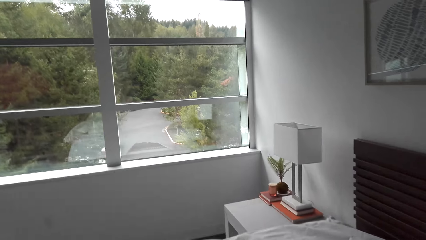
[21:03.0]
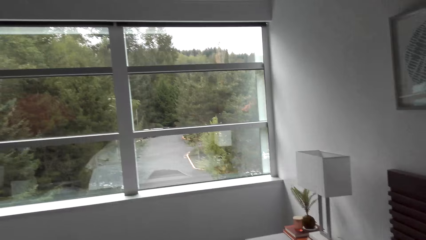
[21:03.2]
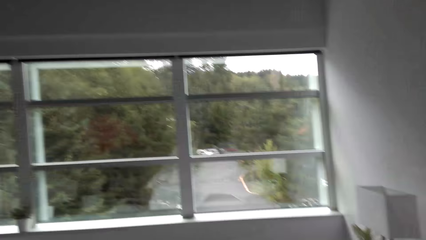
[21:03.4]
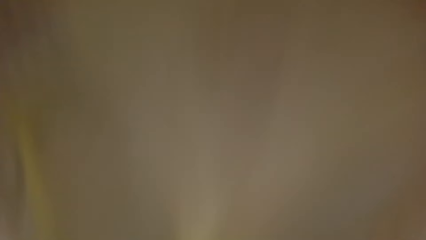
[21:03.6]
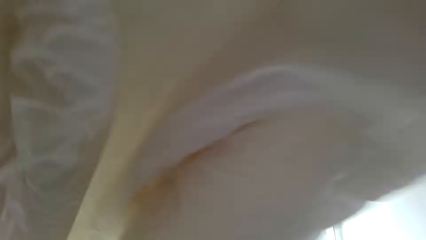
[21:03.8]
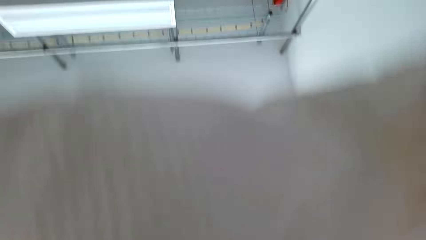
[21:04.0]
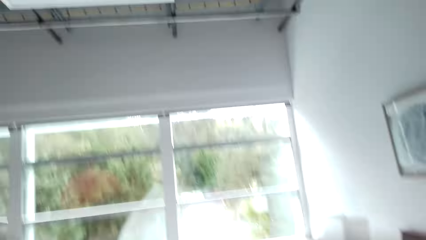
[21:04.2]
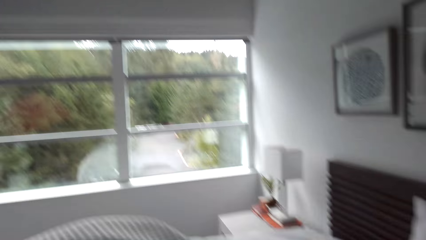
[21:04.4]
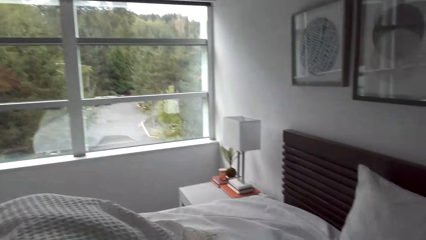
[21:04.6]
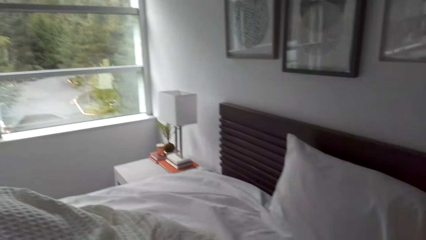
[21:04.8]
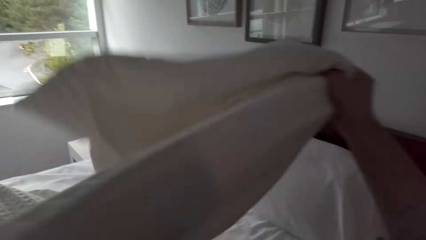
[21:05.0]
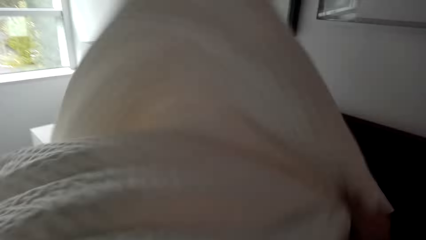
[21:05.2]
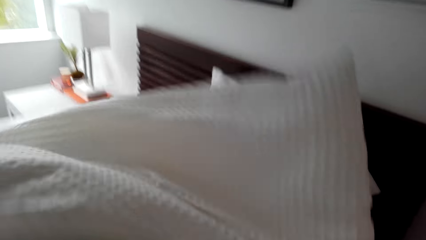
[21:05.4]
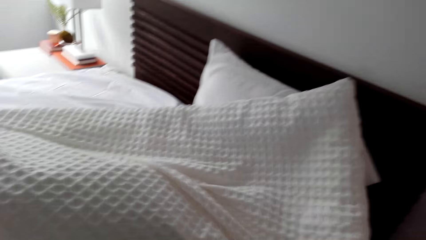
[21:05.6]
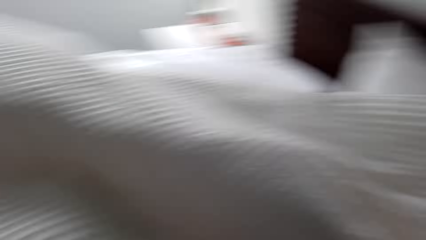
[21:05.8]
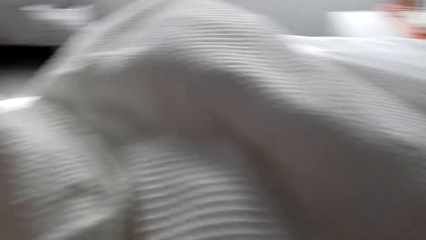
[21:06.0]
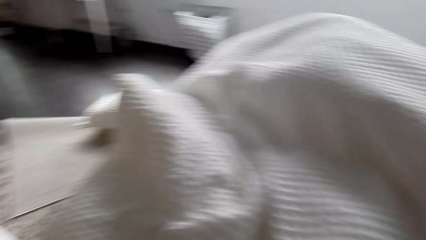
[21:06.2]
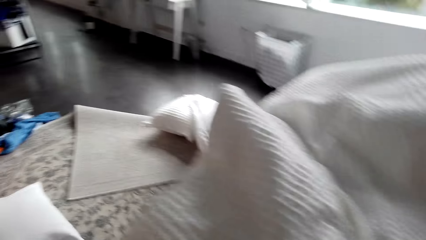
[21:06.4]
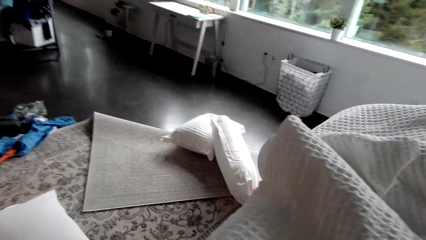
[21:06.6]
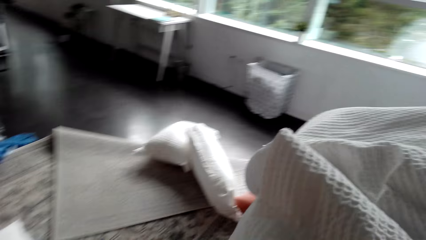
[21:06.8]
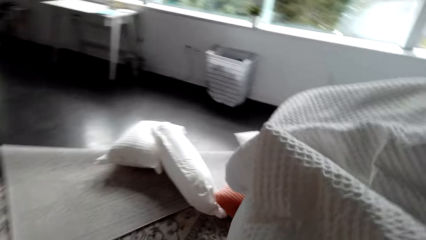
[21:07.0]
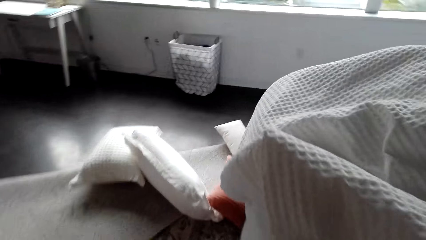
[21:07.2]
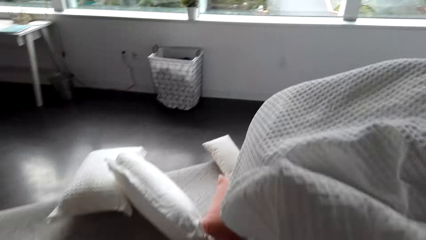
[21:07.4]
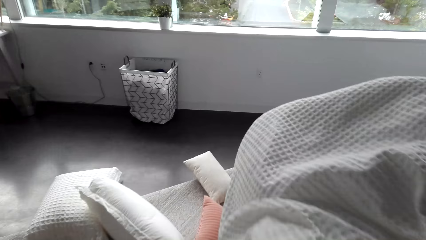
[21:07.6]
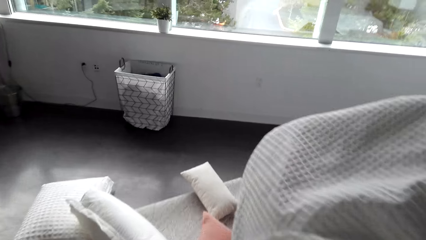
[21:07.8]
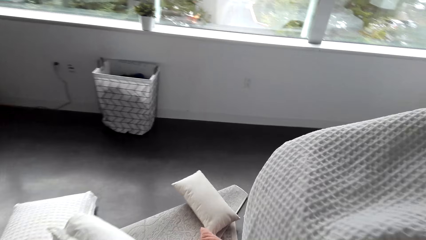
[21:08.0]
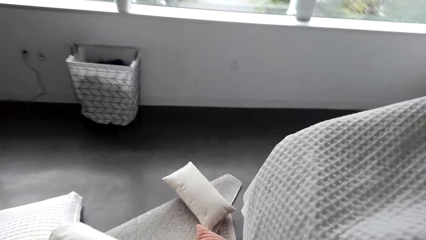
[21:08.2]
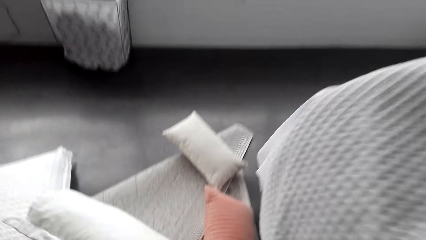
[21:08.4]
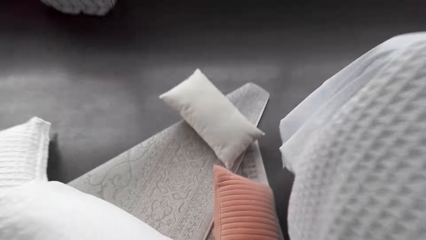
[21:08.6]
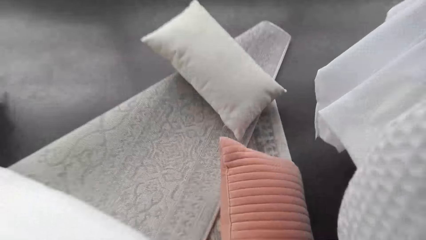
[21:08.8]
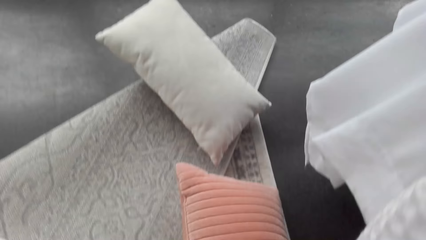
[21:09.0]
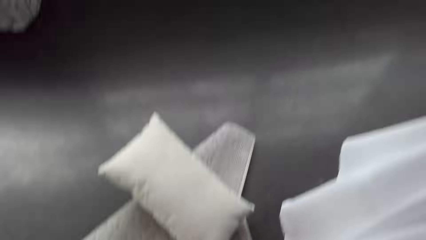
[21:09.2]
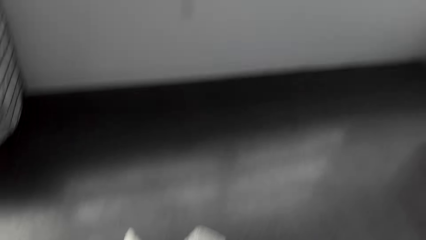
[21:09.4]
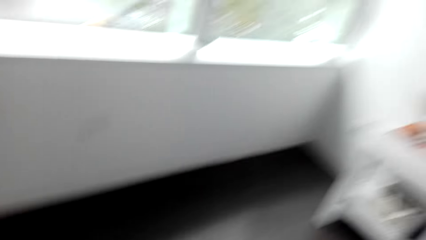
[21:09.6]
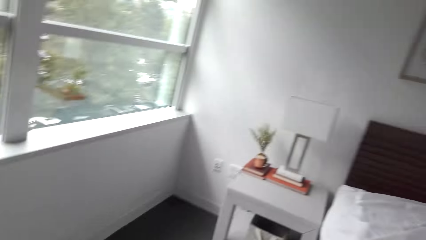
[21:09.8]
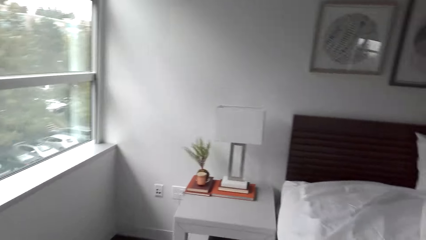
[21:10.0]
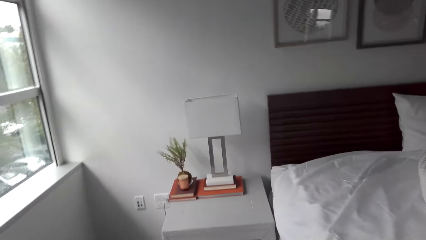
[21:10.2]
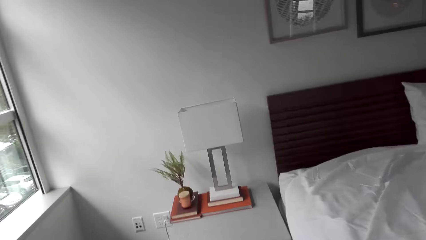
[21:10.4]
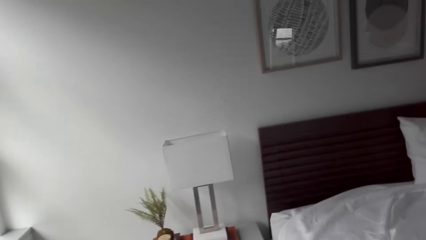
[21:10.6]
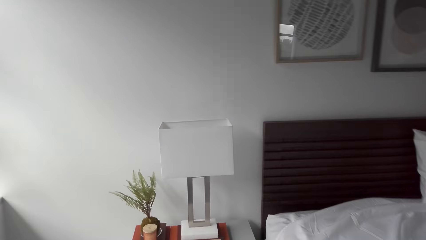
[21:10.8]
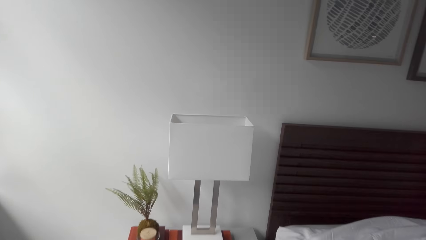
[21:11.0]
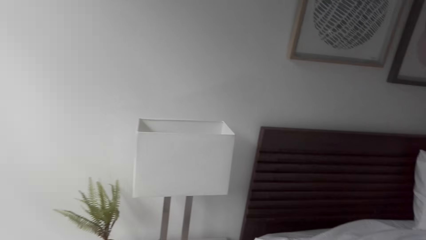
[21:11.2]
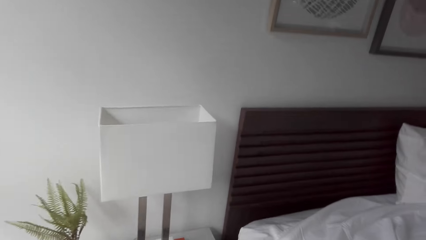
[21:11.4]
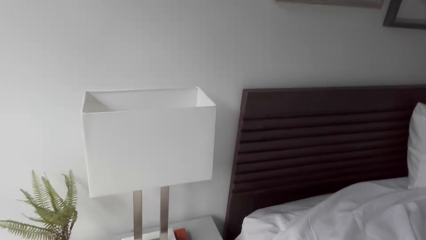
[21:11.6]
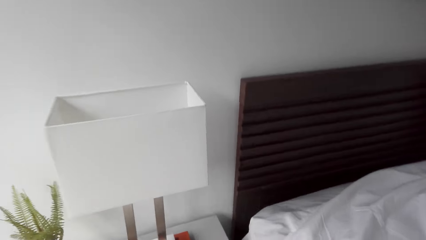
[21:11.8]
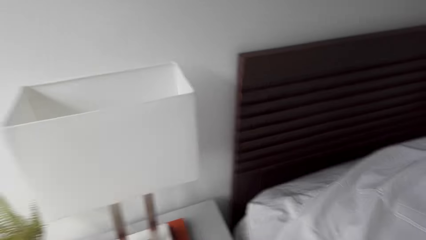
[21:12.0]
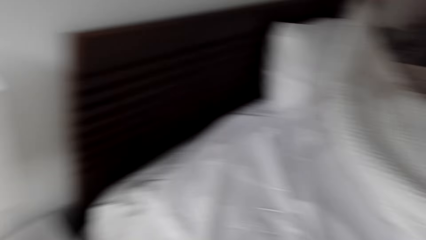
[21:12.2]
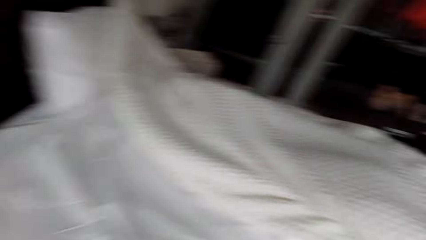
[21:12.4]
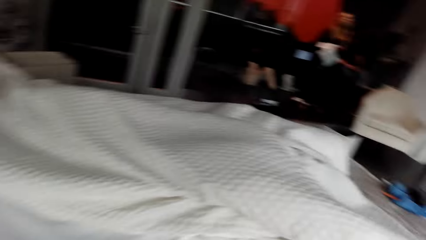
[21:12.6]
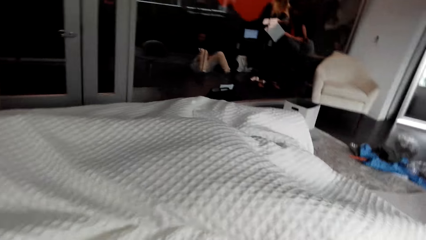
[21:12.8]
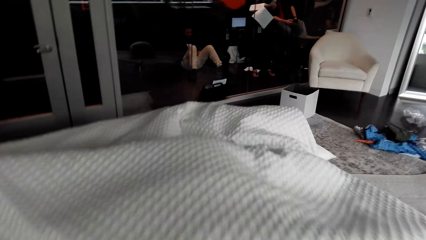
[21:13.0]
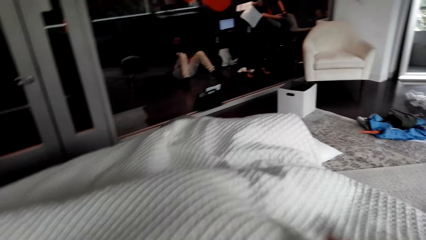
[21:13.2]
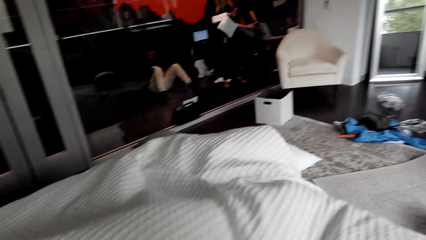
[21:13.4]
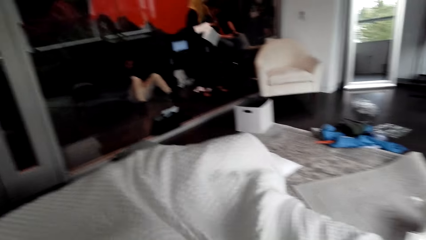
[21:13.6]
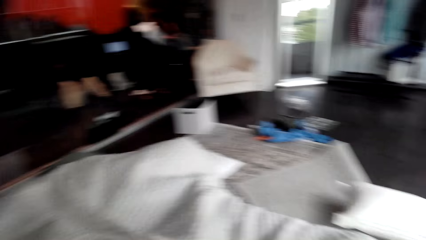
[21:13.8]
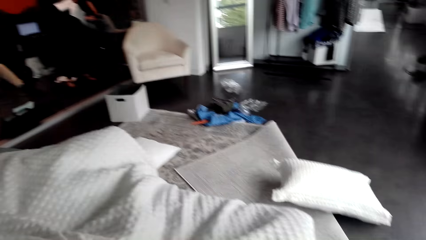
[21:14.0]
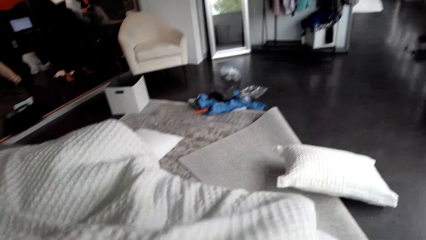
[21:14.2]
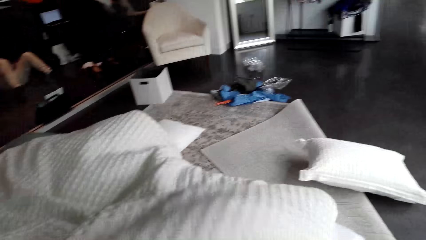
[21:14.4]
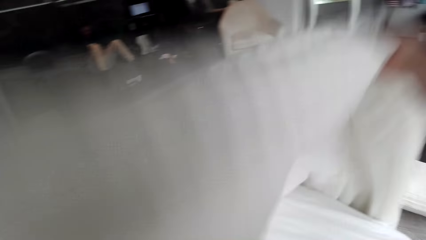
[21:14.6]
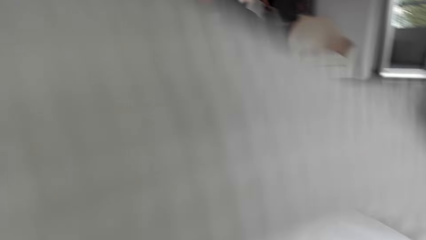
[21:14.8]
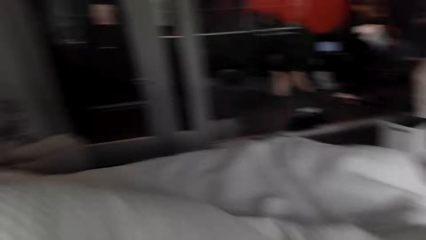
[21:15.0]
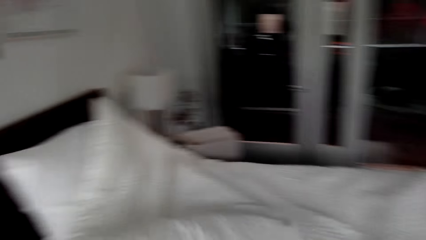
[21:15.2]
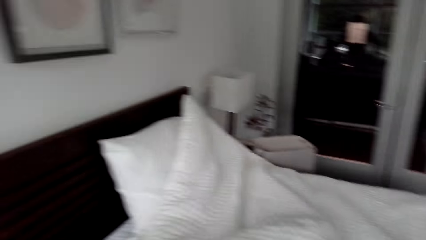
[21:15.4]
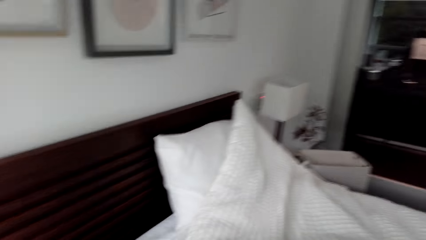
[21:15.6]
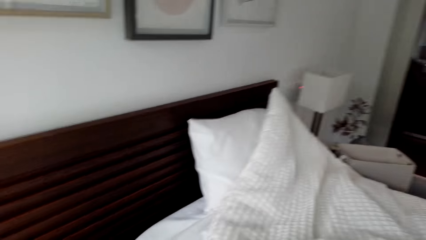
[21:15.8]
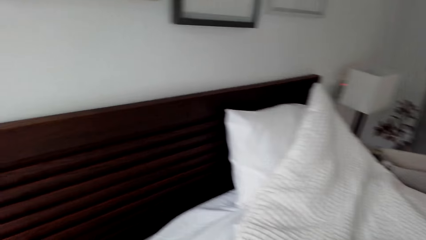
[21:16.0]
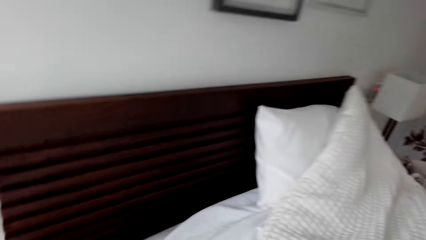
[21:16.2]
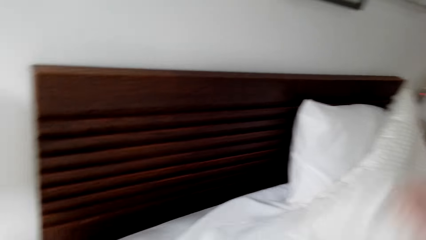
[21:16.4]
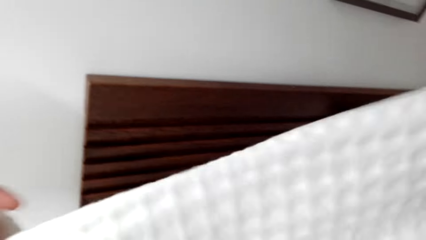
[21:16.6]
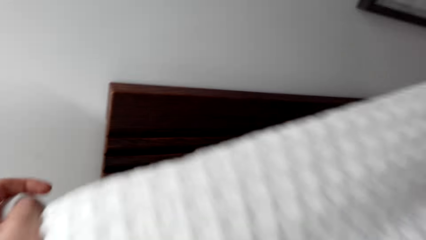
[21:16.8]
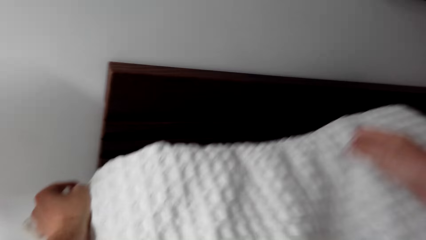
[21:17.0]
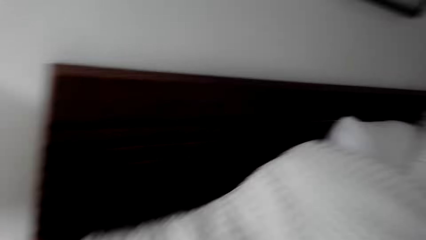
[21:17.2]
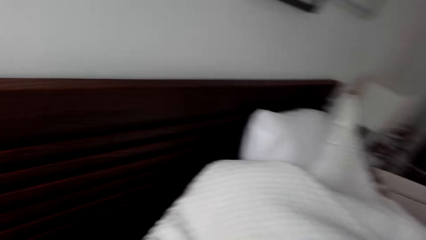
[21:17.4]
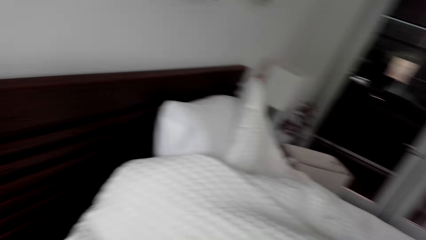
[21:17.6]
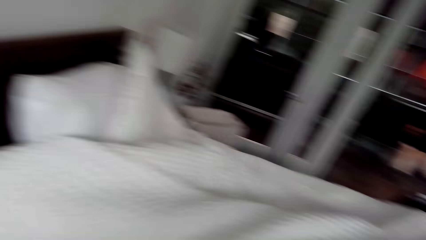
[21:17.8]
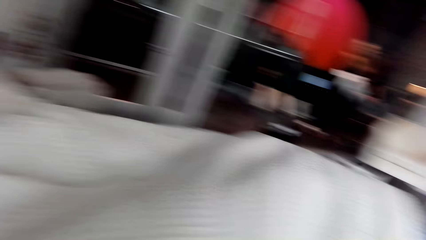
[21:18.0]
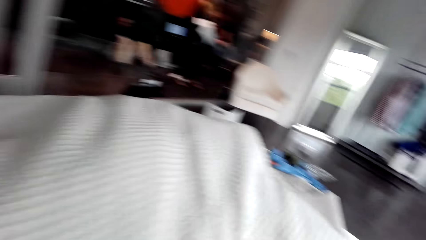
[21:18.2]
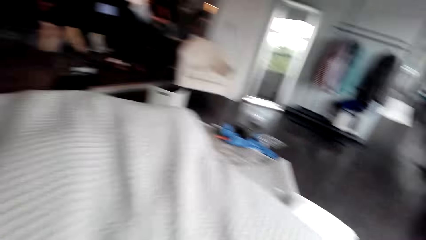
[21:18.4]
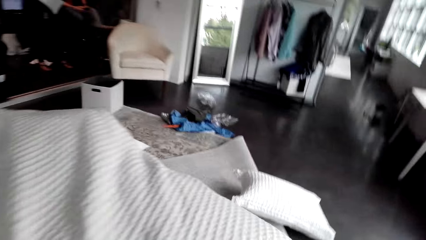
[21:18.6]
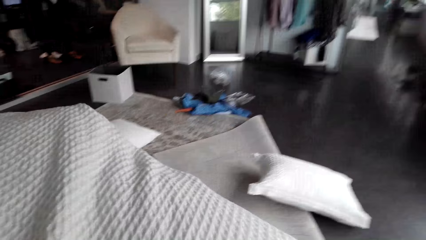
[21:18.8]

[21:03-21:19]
The camera wearer spreads the sheets on the bed.
